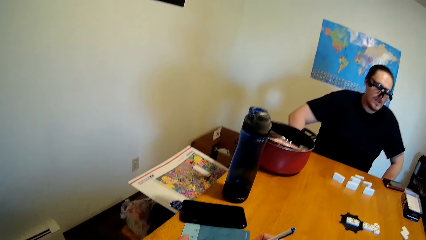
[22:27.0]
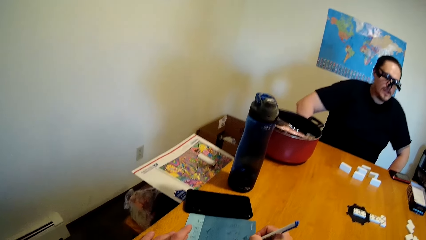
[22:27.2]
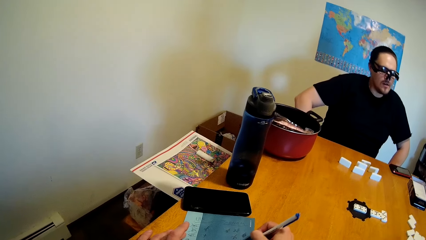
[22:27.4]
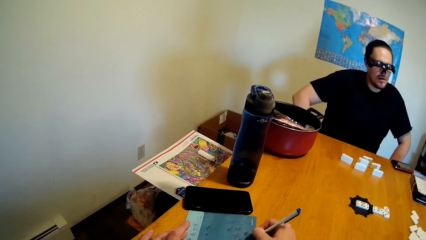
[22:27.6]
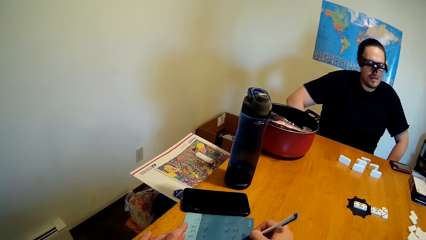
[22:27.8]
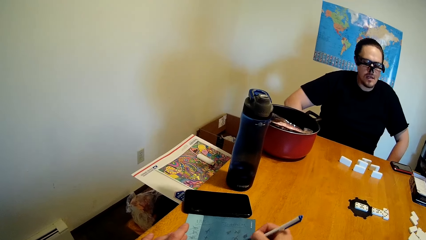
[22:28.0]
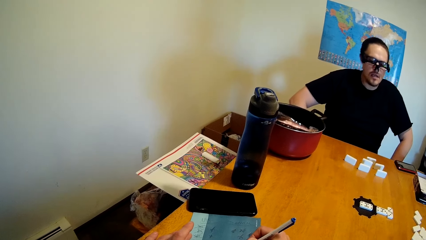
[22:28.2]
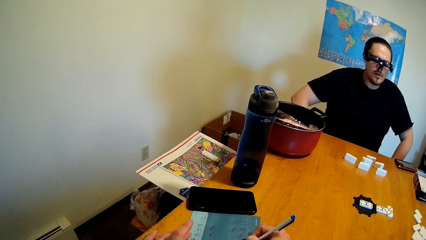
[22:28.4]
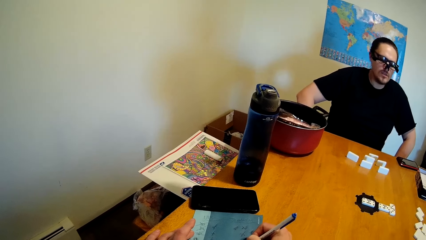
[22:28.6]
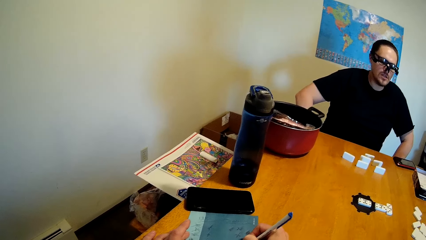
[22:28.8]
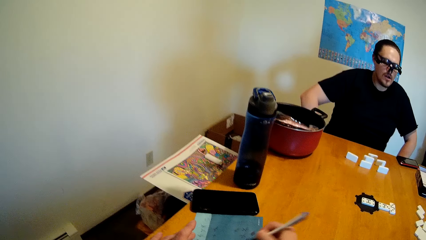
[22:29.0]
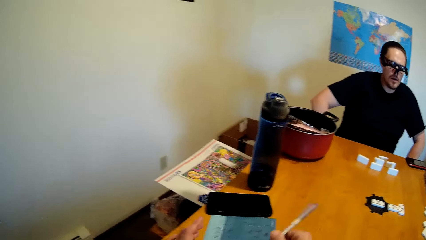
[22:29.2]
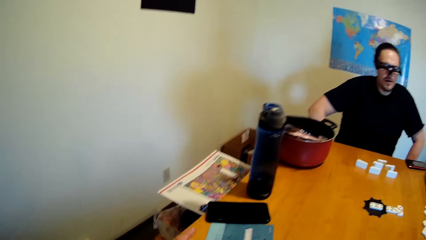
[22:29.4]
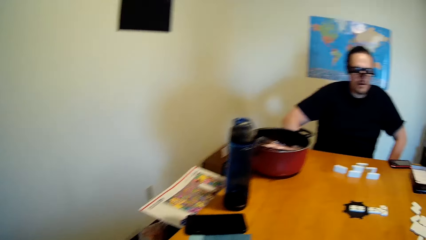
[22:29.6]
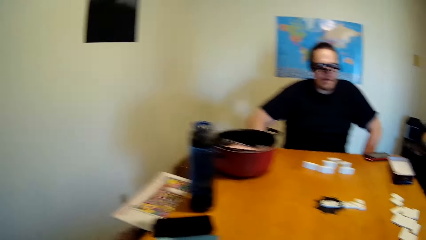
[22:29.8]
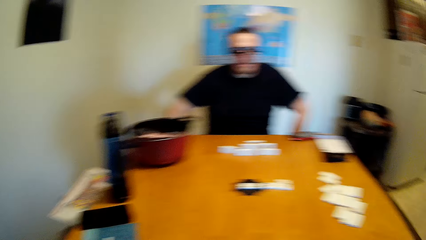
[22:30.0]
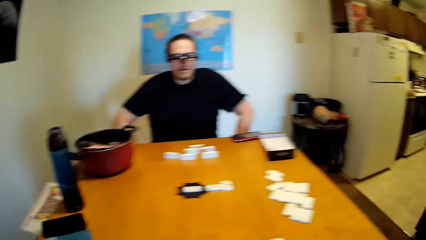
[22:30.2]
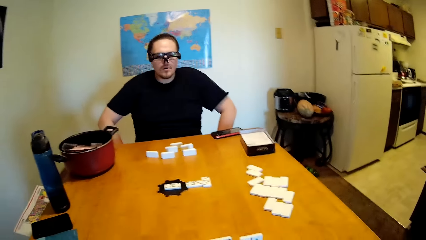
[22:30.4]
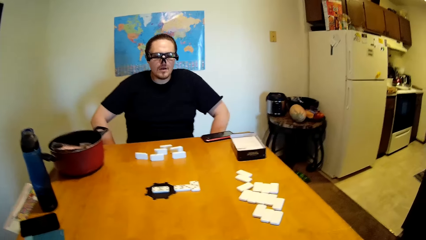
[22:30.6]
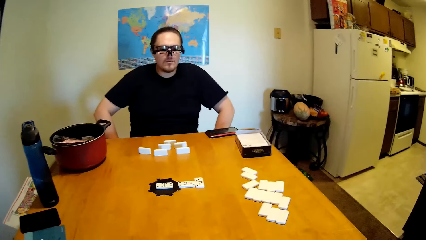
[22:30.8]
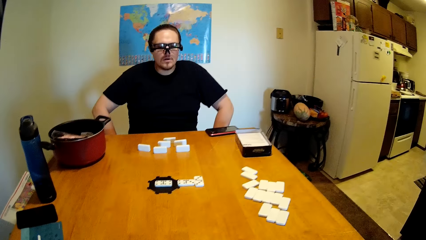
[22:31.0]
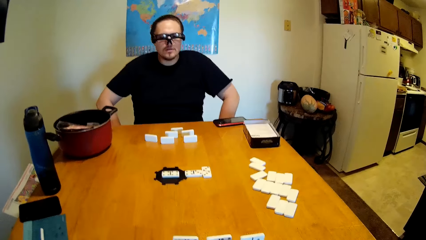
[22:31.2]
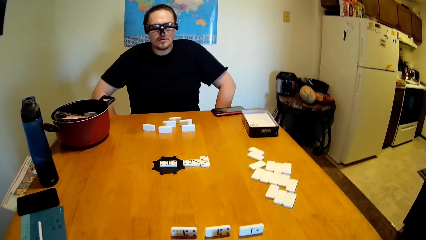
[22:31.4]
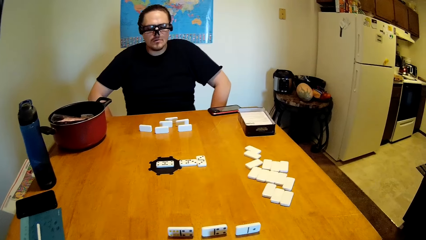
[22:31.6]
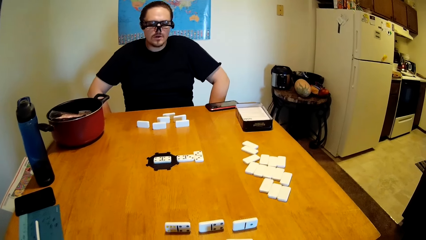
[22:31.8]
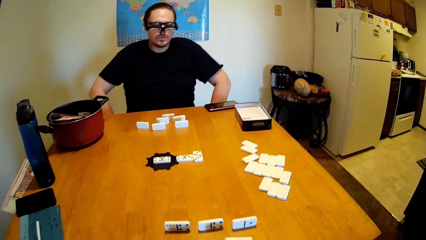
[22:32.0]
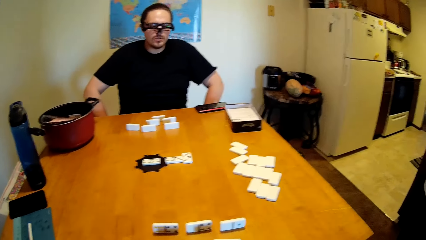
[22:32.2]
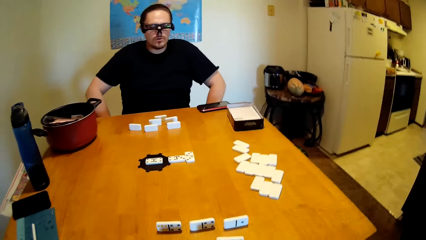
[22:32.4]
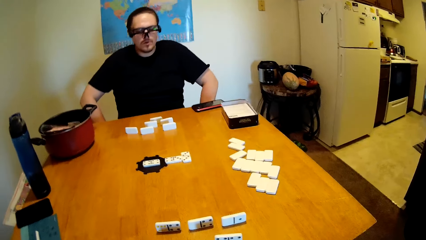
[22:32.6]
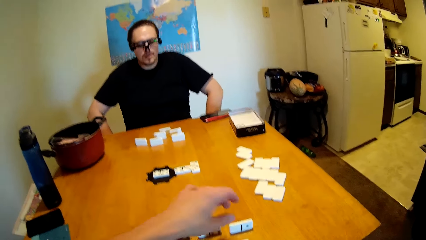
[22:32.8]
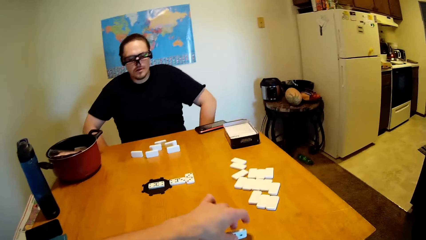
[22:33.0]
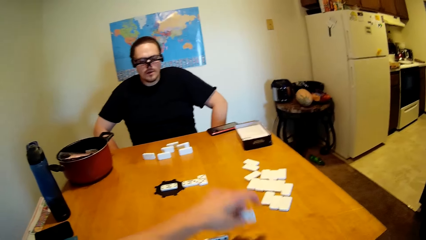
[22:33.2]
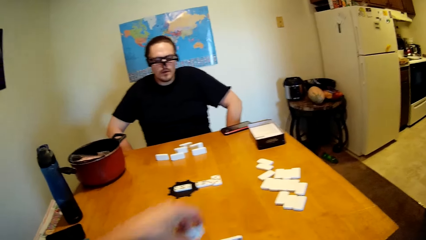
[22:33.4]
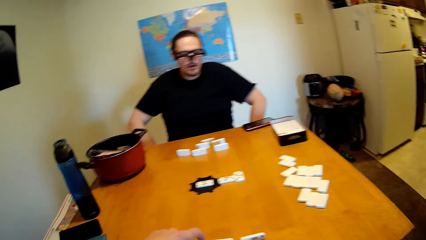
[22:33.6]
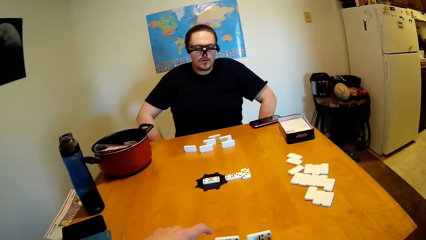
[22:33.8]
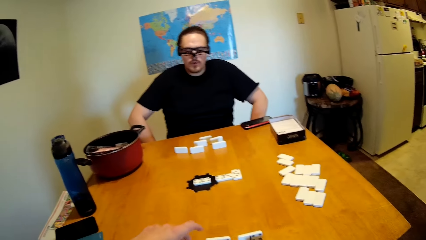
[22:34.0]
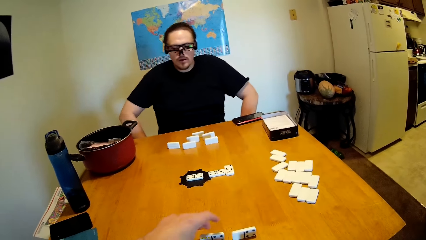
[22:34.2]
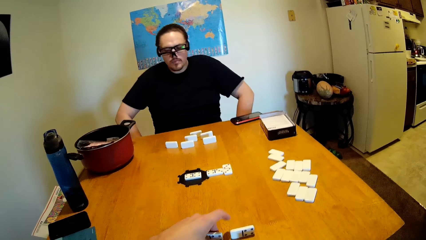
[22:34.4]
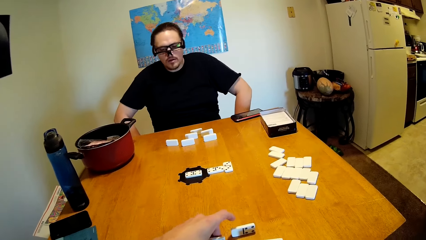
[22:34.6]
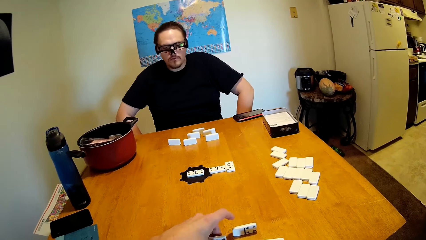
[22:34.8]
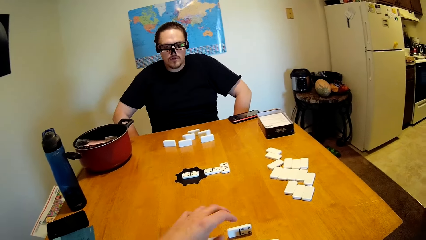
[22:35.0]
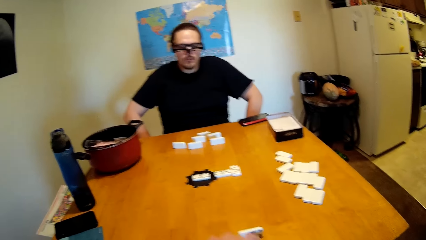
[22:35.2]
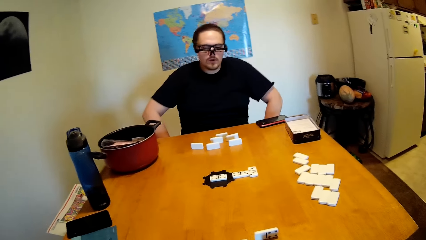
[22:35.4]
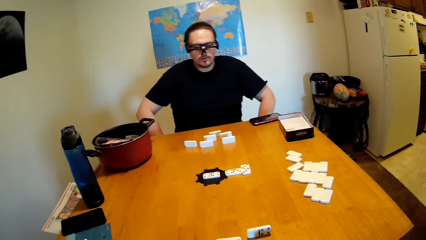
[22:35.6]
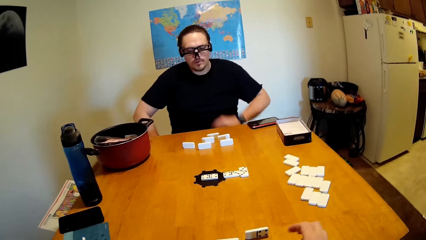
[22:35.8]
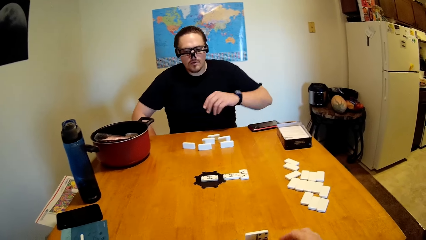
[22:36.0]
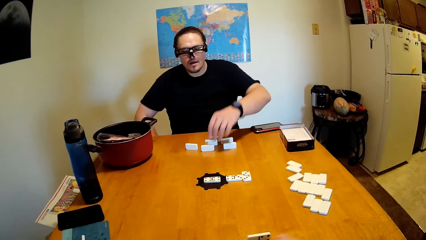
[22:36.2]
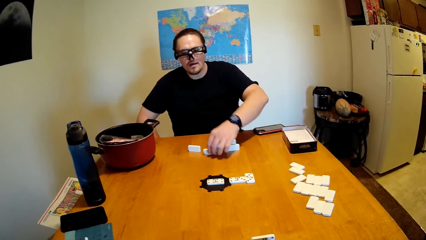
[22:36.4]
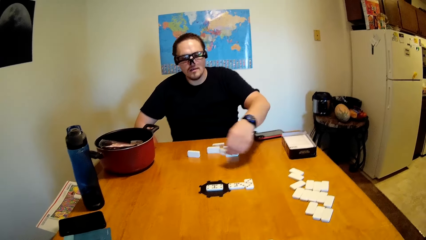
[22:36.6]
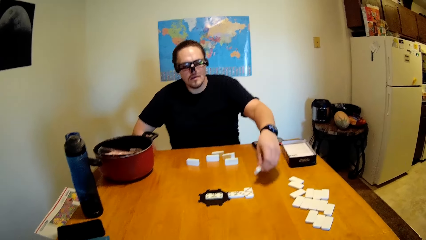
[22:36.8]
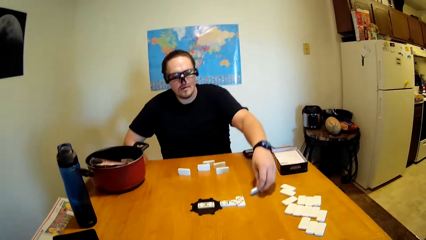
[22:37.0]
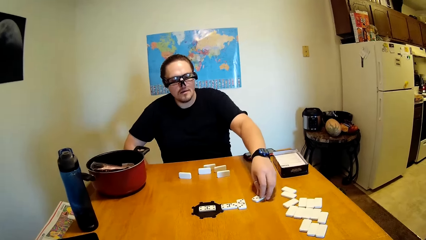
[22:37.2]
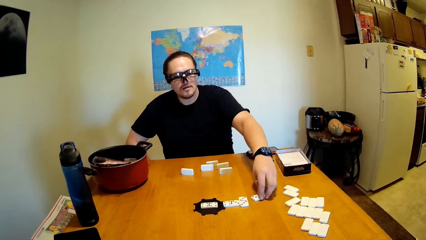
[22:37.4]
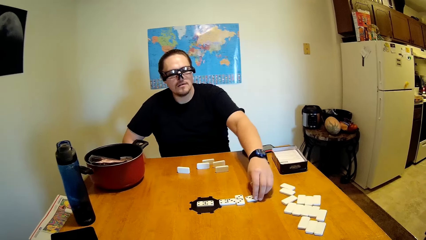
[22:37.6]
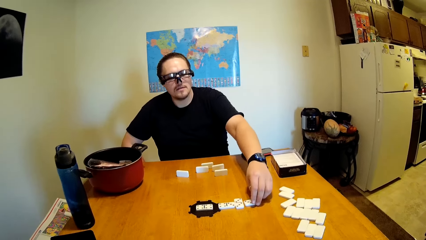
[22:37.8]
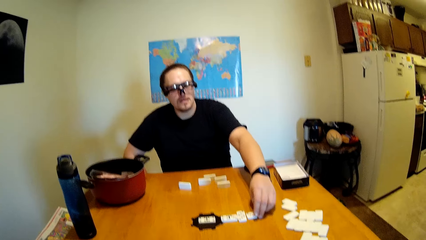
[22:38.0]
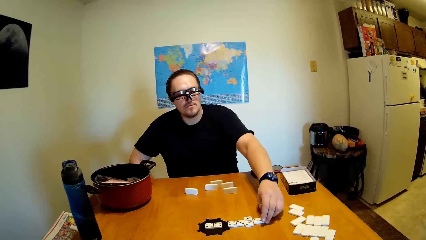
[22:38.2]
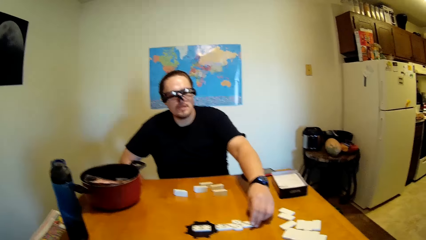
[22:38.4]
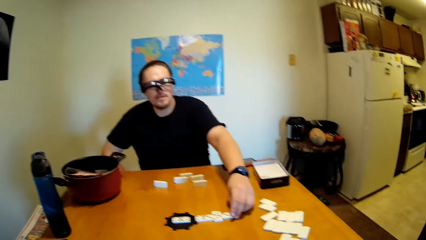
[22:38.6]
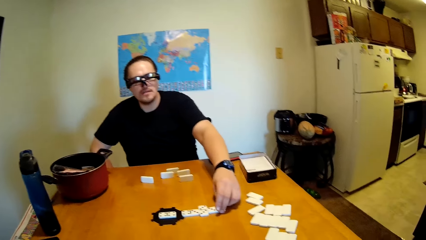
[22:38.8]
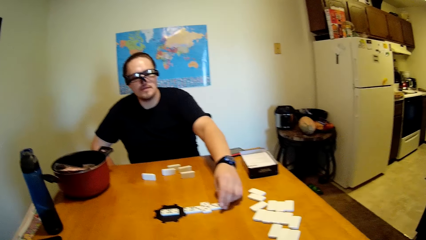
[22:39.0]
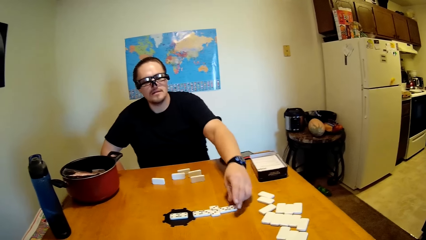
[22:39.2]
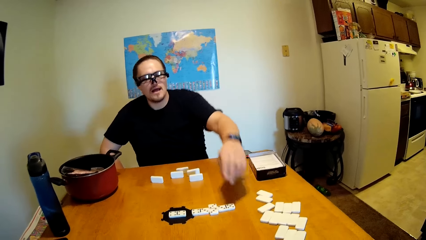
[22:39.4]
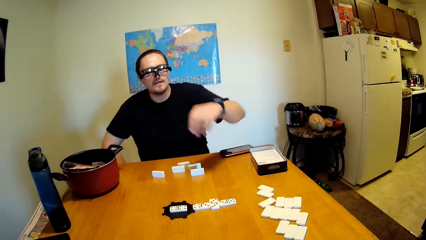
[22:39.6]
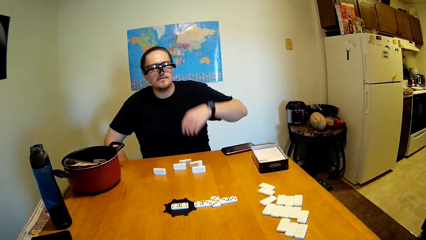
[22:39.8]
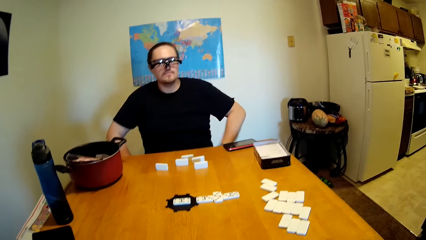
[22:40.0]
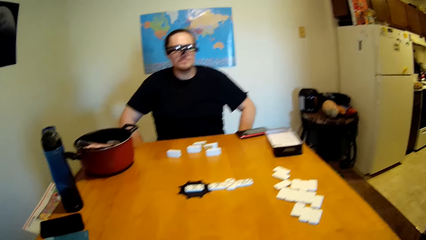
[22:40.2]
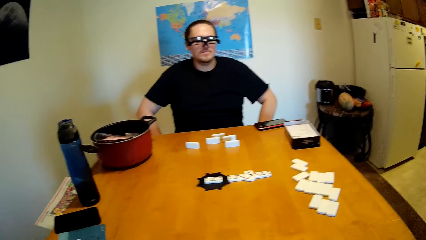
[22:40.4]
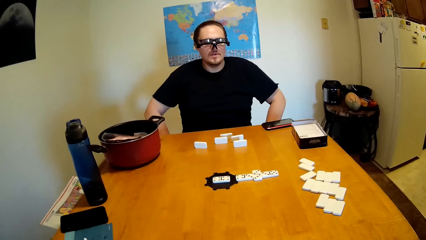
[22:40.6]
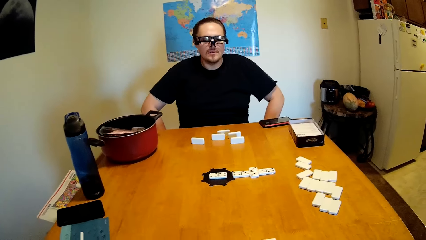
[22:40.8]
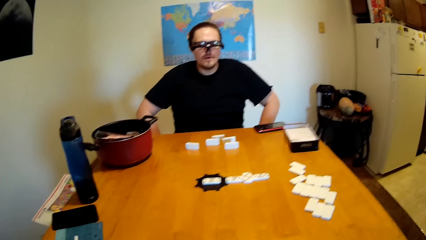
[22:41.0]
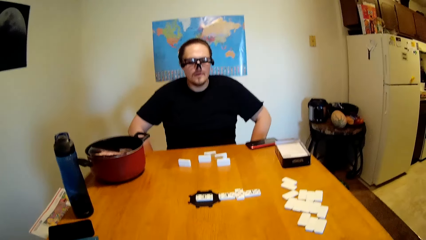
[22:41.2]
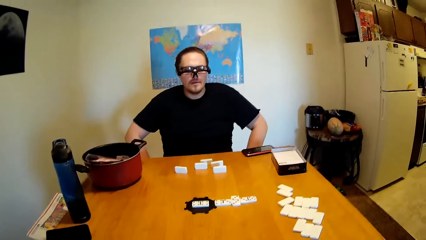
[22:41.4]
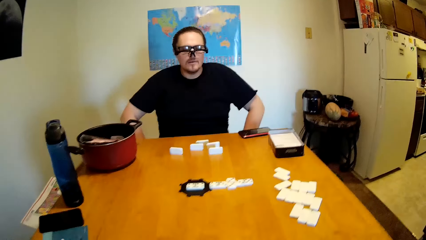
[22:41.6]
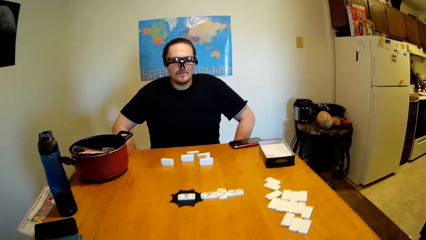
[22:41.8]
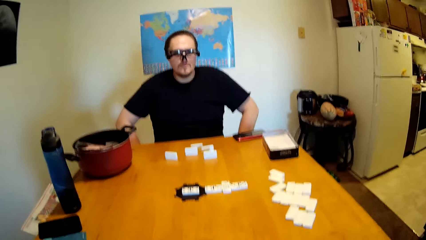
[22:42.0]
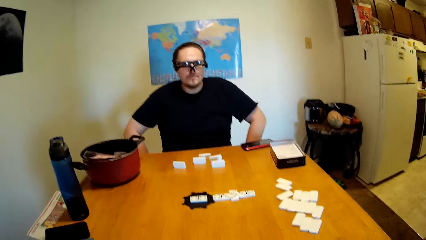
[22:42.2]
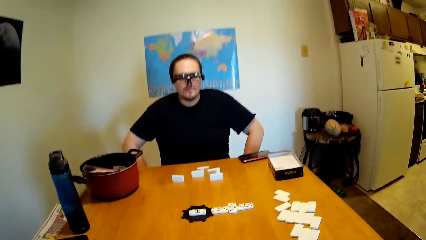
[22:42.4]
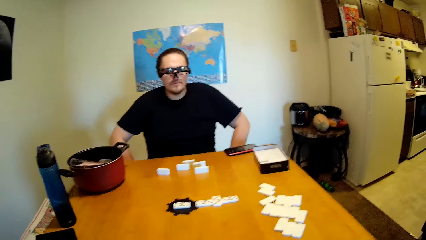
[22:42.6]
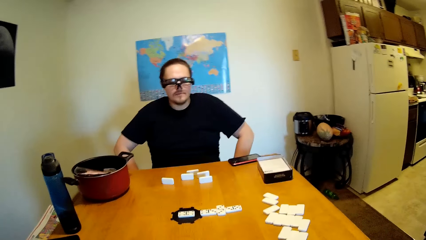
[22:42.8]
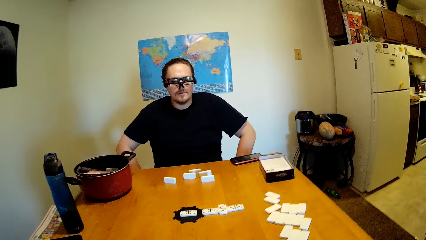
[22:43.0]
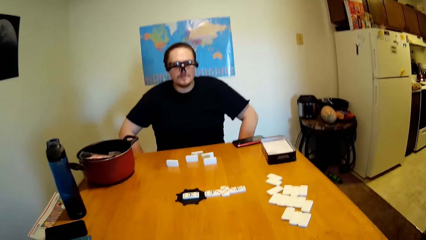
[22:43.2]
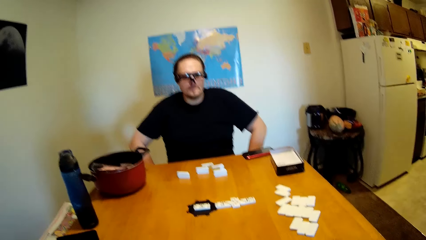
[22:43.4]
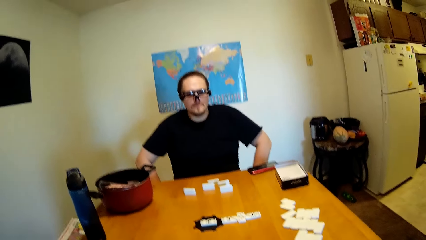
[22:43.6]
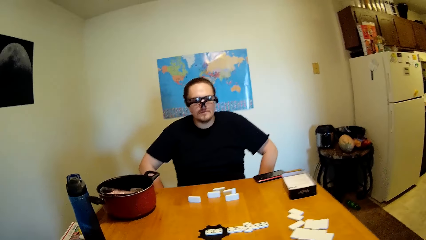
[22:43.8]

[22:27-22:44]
The camera wearer writes on the paper with a pen. They look around. A man moves on the chair. The camera wearer and the man stare at the tiles on the table. The camera wearer moves the tiles on the table. The man moves the tile on the table. The camera wearer and the man stare at the tiles on the table.
